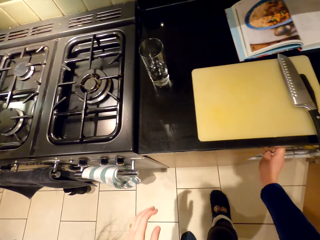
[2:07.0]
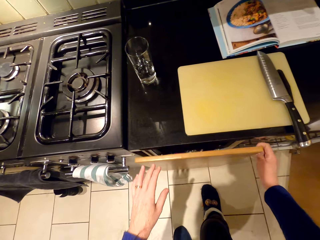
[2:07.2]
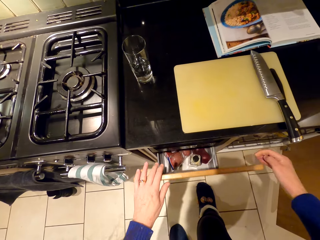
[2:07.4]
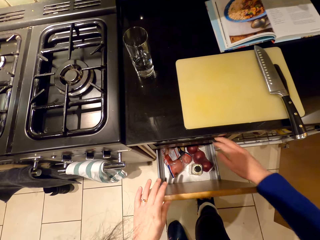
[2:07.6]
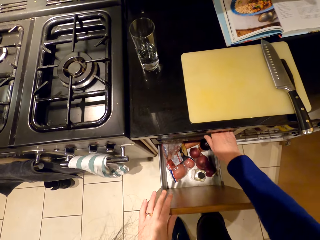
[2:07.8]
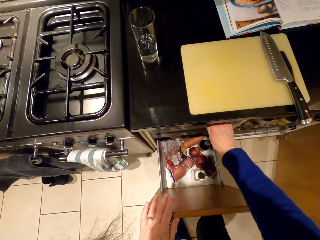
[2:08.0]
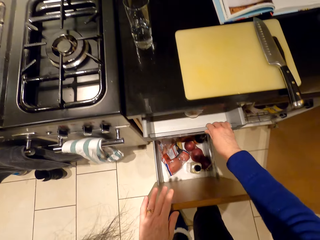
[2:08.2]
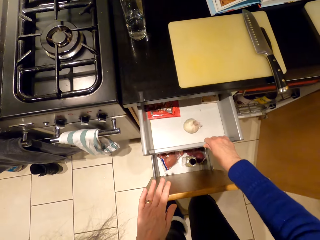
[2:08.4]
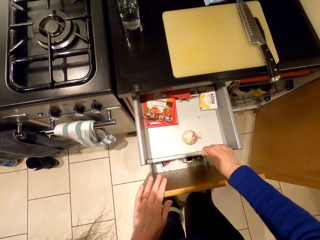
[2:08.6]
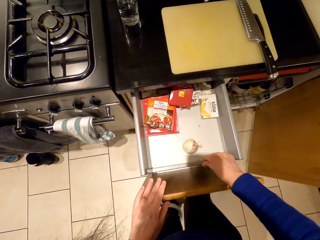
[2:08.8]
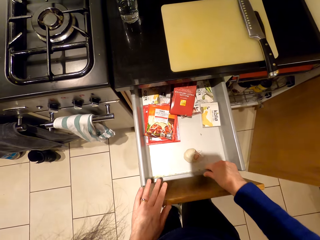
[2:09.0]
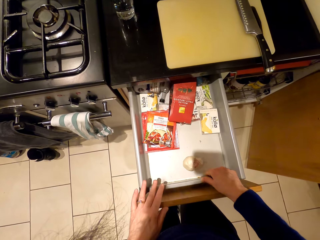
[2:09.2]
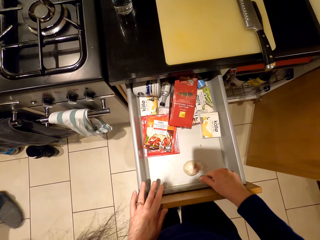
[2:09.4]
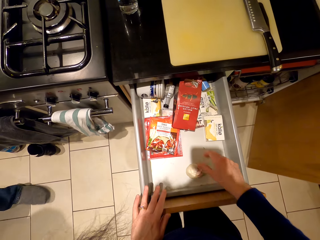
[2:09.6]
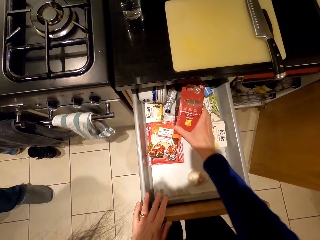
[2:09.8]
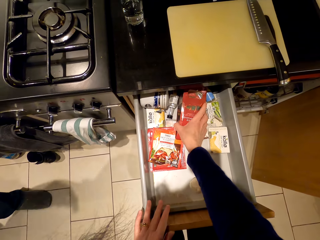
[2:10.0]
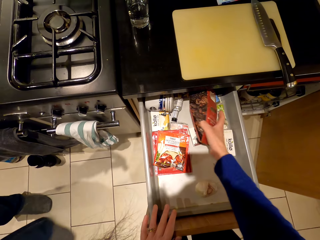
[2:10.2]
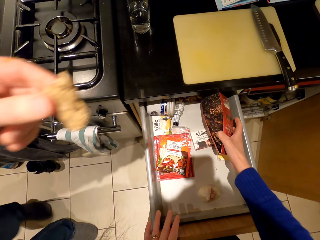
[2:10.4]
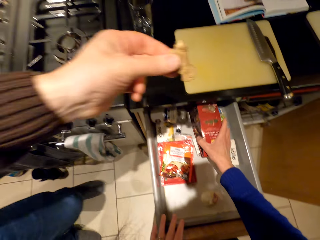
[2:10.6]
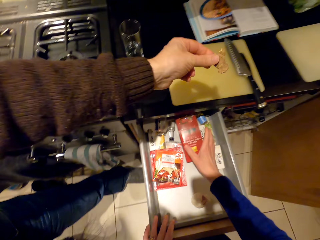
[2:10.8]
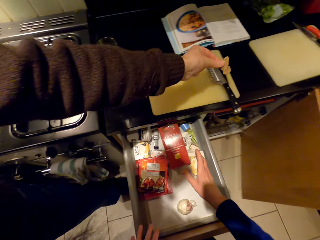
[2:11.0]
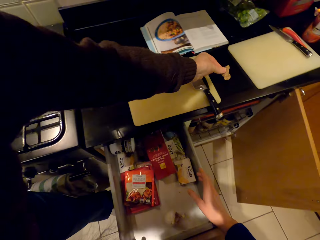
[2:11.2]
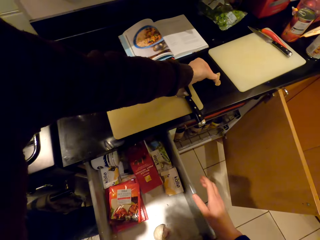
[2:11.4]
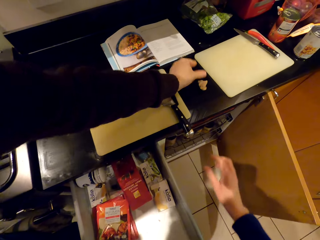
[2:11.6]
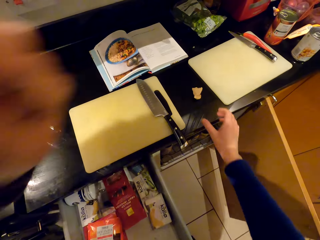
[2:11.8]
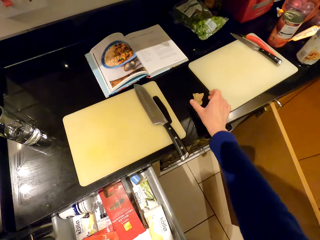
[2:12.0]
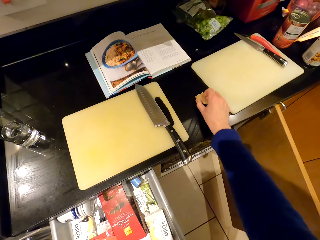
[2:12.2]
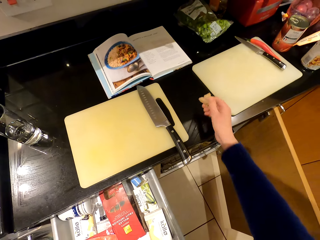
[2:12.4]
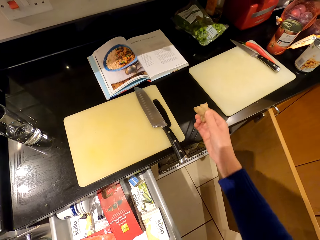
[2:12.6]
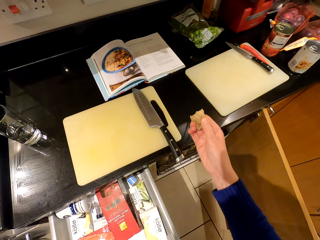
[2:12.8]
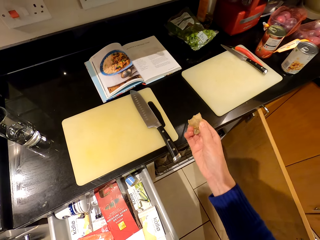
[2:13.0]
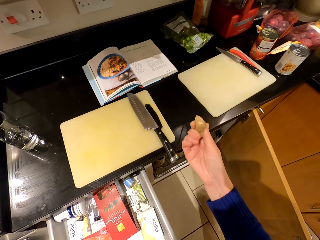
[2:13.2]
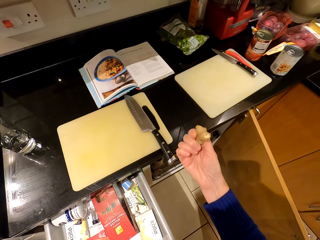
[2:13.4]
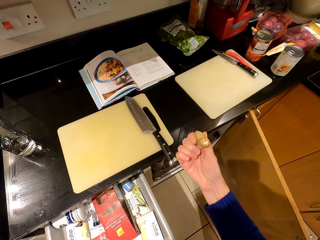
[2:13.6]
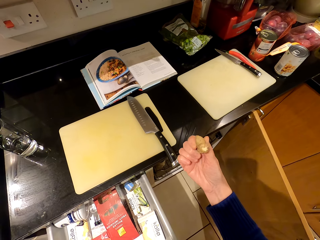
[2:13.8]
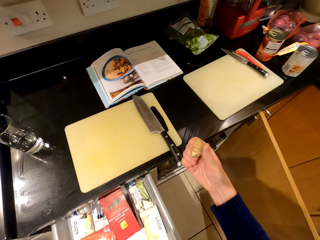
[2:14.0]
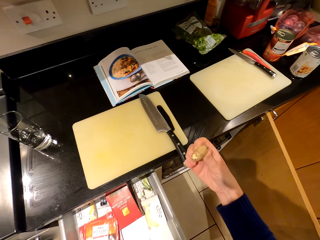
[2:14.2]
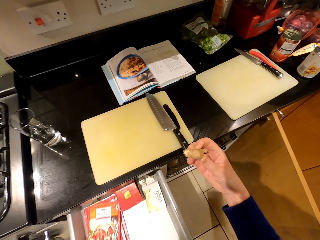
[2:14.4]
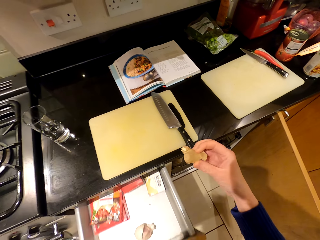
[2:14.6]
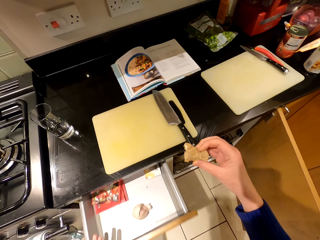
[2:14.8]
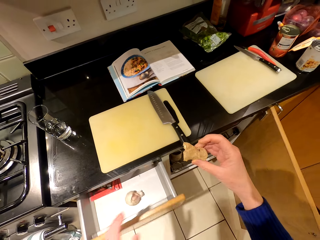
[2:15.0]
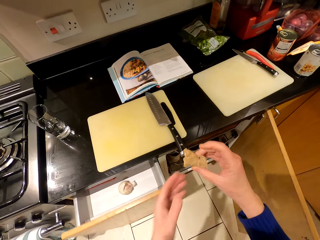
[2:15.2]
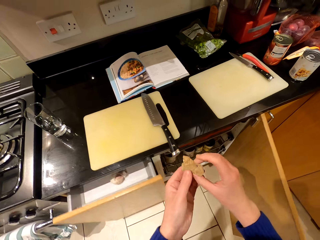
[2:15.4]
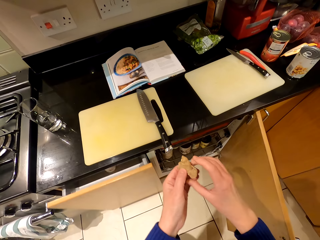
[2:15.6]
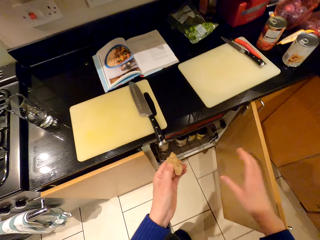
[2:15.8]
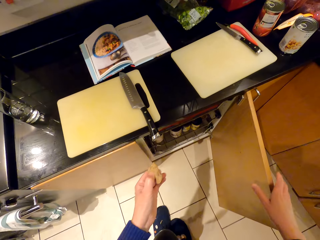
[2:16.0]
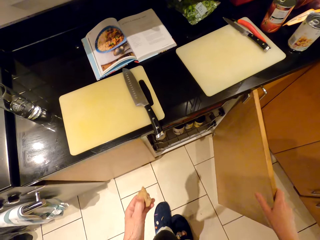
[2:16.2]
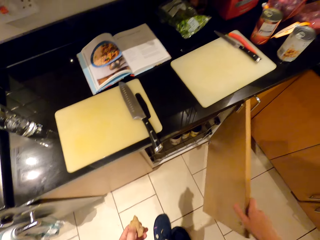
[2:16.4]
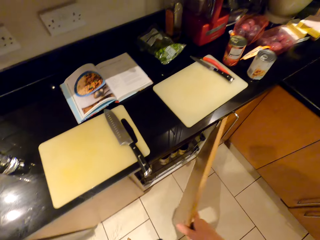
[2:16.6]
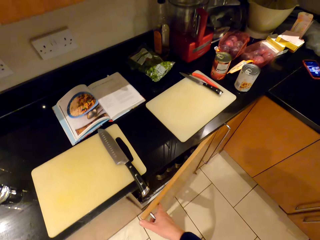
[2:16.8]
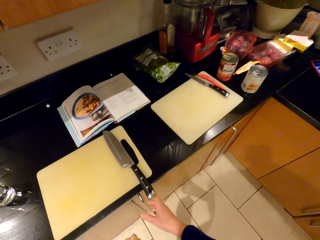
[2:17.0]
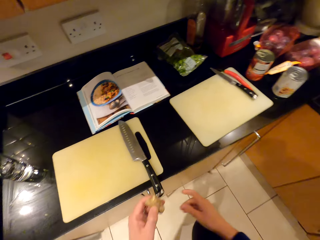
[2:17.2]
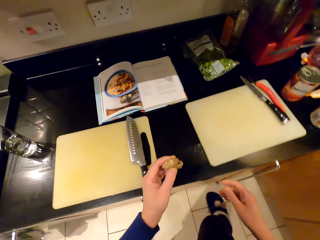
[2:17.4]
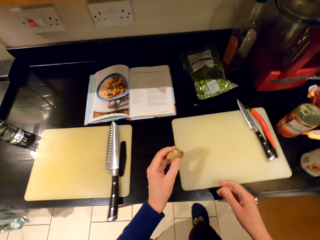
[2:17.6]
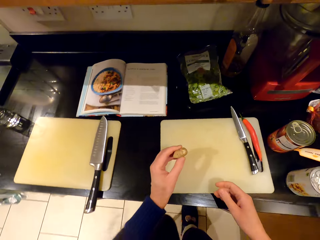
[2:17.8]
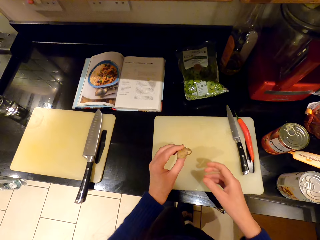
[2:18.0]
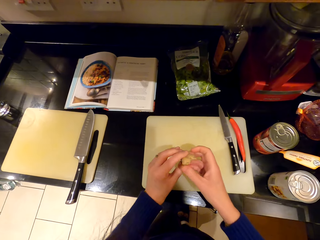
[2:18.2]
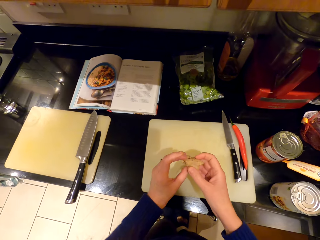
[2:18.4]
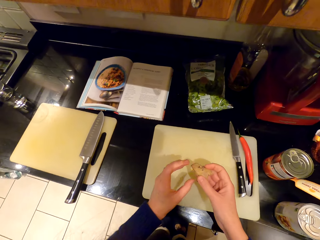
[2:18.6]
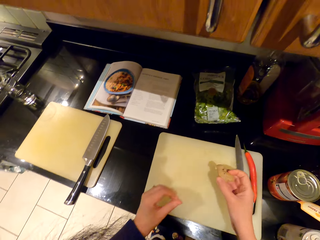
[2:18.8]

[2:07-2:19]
The camera wearer pulls the drawer. They pull the other drawer. They pick up something. A person puts the ginger on the countertop. The camera wearer drops something. They touch a paper. They pick up the ginger. They push the drawer. They close the kitchen cabinet.

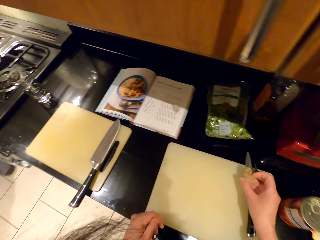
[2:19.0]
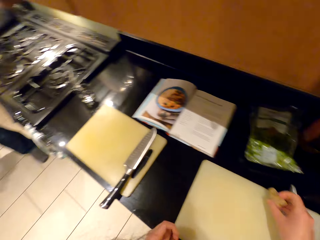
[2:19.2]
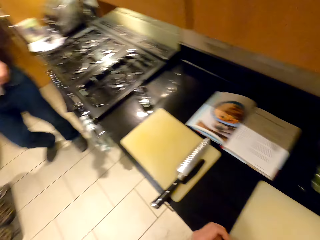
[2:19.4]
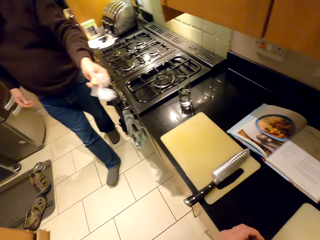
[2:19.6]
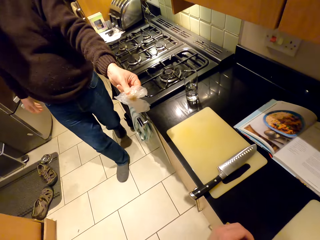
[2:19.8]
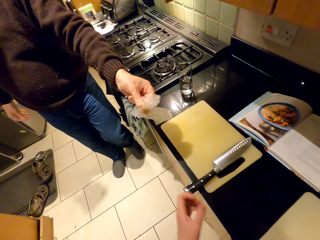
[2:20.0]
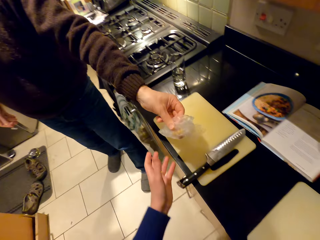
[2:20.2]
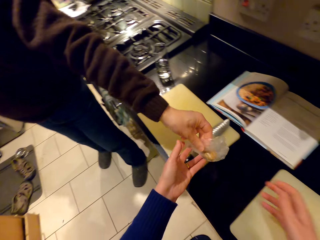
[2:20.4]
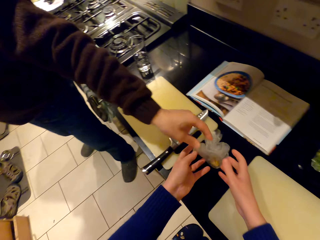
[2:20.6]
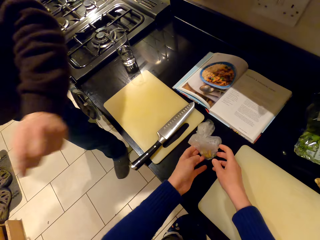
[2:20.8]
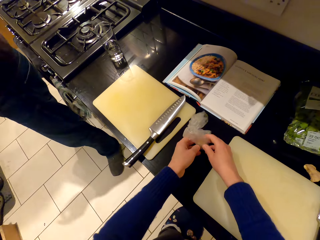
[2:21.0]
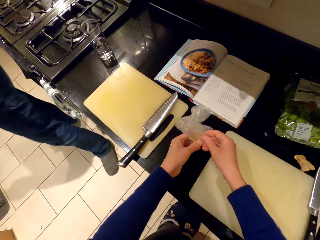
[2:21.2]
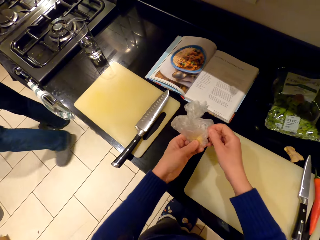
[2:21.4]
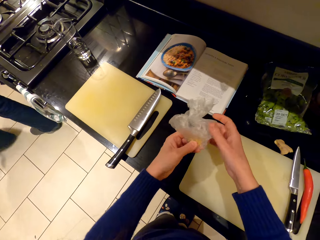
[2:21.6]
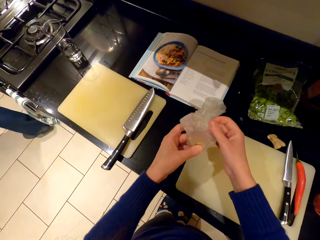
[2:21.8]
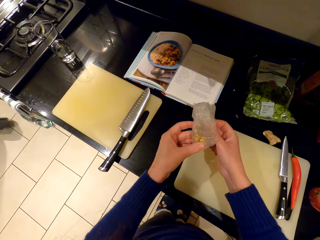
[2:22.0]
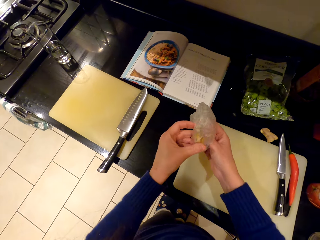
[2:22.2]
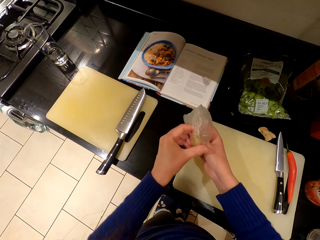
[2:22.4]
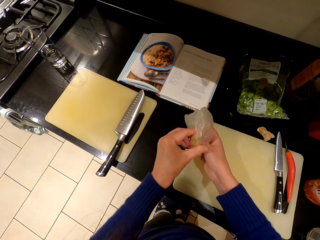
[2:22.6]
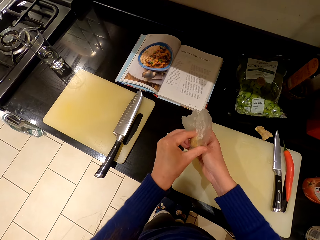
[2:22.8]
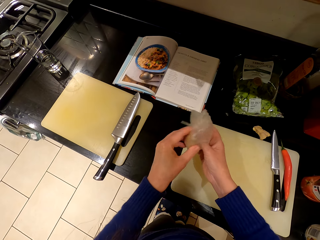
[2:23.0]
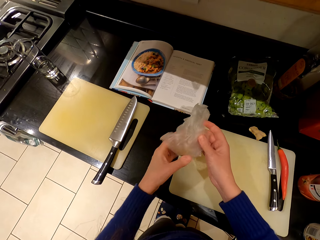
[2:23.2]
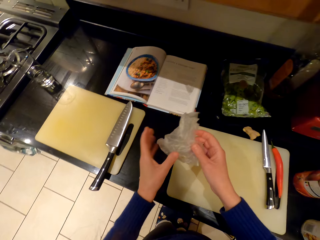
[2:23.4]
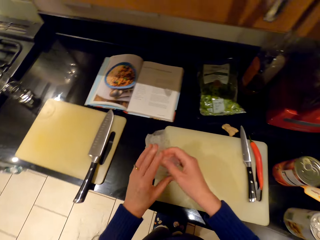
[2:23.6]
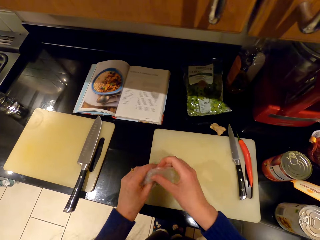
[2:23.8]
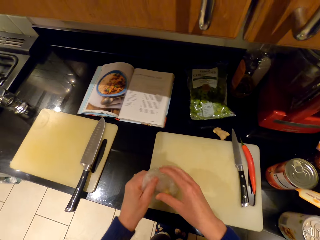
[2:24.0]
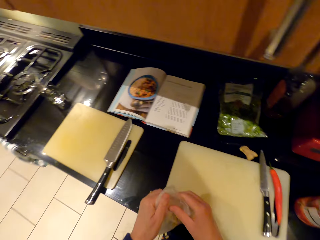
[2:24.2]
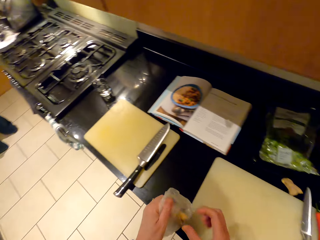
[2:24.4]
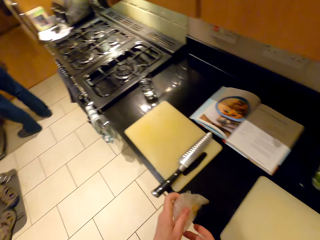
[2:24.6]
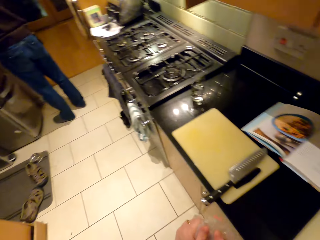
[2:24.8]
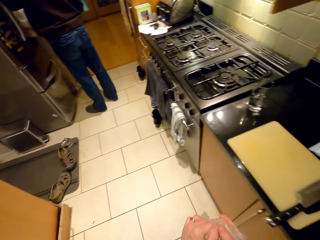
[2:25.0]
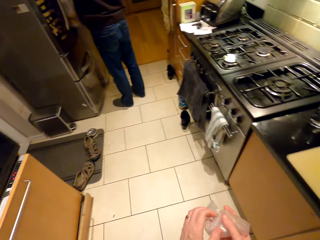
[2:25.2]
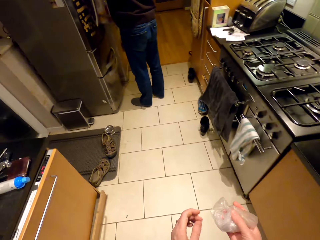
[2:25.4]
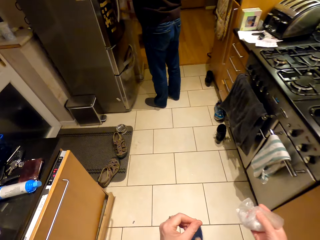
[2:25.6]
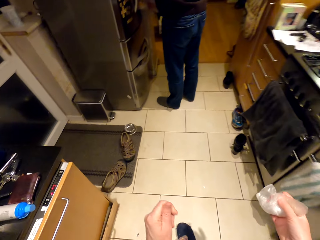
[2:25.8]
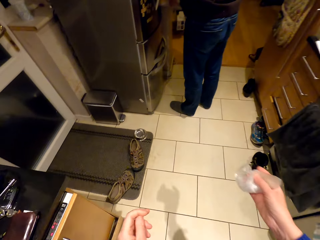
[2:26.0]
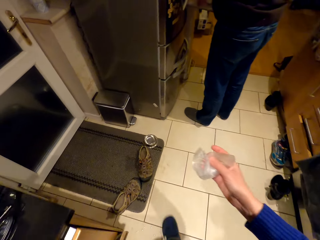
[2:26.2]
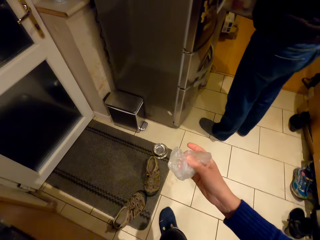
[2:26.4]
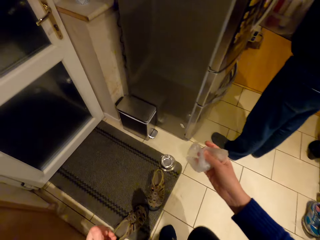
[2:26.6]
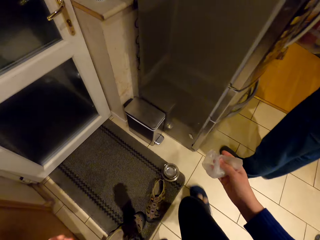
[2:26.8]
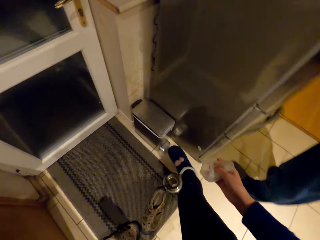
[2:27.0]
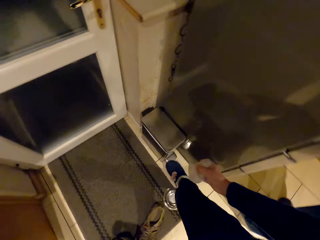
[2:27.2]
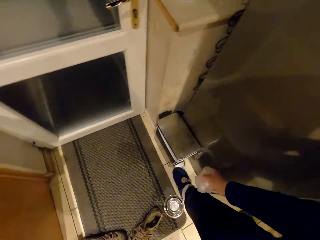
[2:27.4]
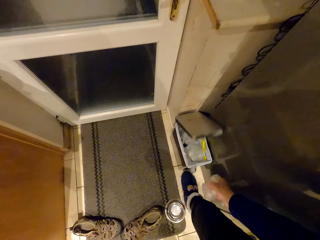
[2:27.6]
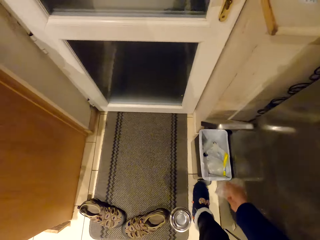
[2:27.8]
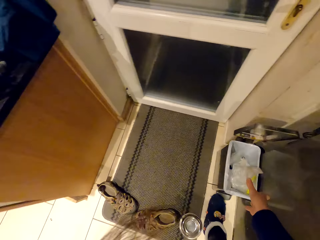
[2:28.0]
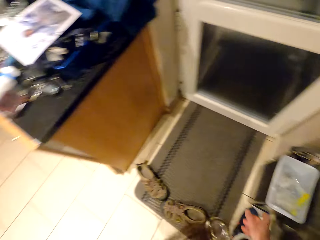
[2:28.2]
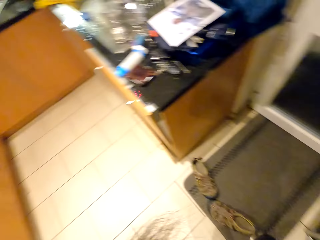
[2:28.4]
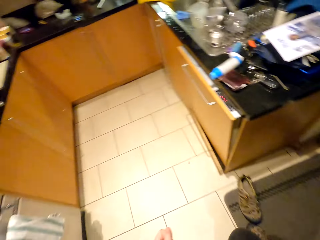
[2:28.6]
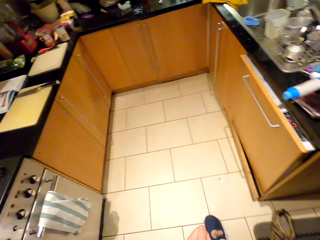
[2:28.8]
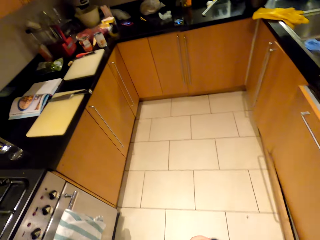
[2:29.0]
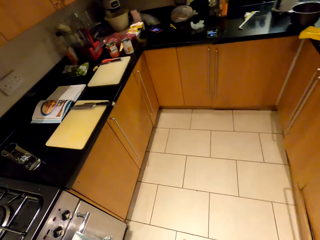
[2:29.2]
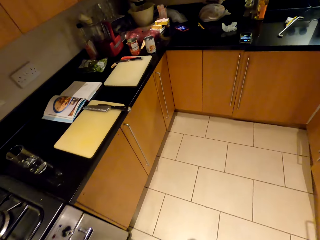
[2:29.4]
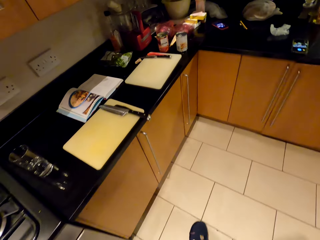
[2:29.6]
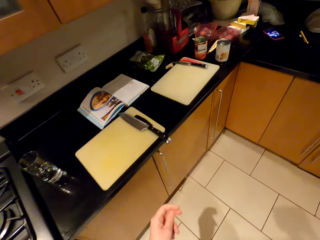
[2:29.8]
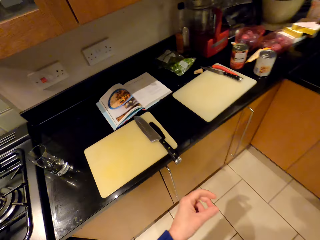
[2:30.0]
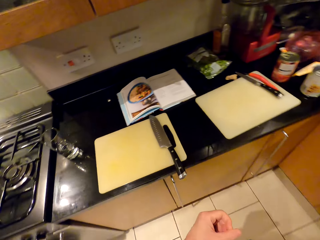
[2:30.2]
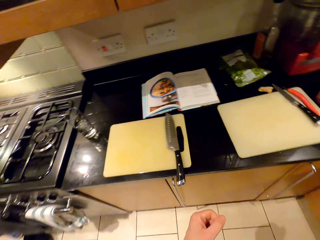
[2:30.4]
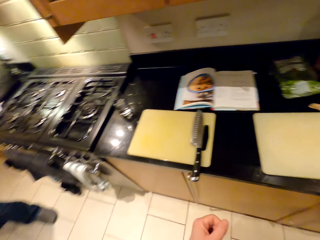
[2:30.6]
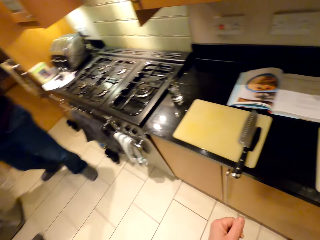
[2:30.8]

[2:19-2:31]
The camera wearer stares at the ginger. They touch the ginger and look around. A person walks around the room. The person gives the camera wearer a polythene paper. The camera wearer picks up something. The person walks around the room. The camera wearer looks at the polythene paper. They fold the polythene paper. They walk around. The person stands next to the fridge. The camera wearer throws the polythene paper in the bin. They walk around the room.
